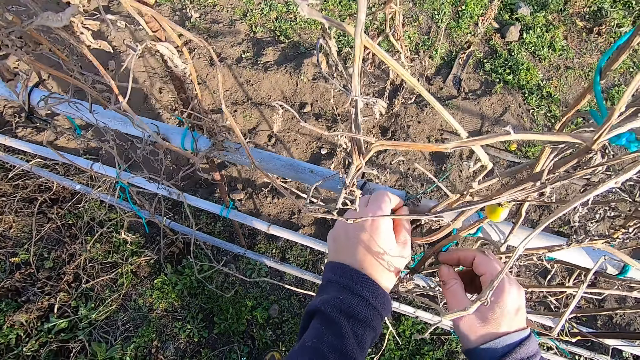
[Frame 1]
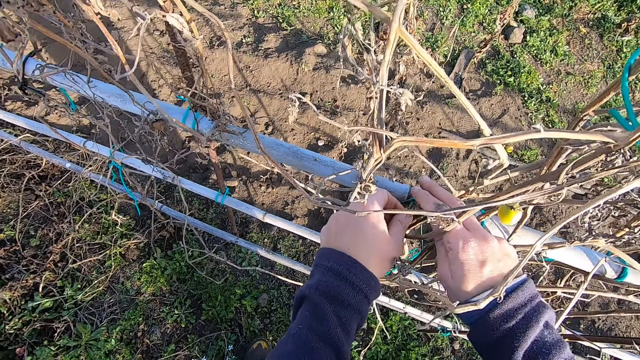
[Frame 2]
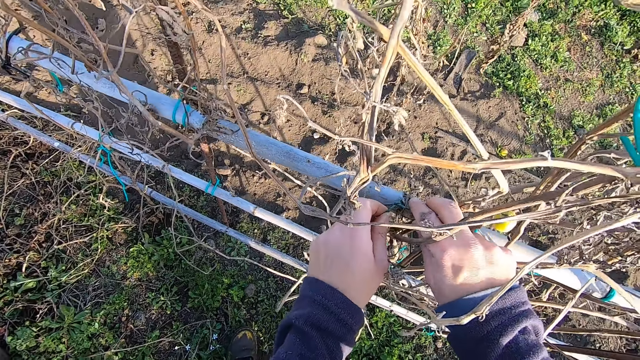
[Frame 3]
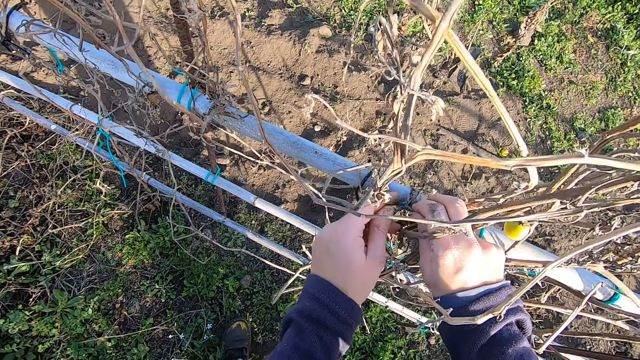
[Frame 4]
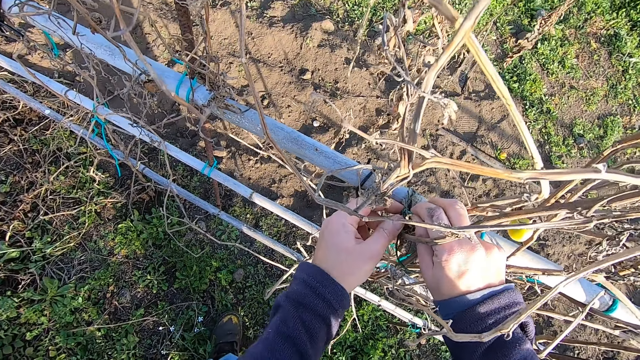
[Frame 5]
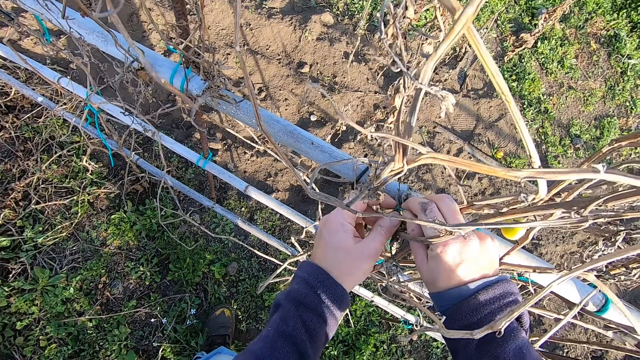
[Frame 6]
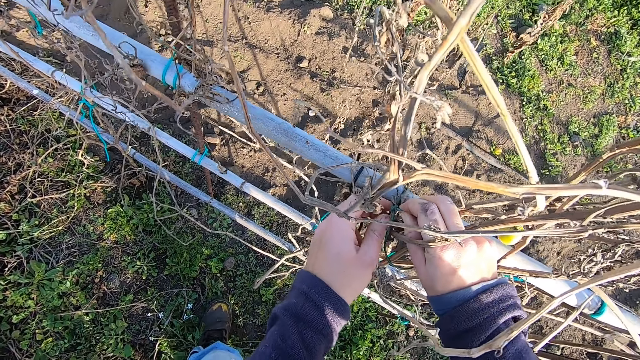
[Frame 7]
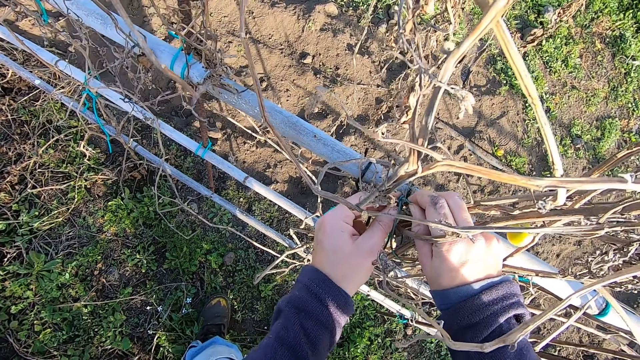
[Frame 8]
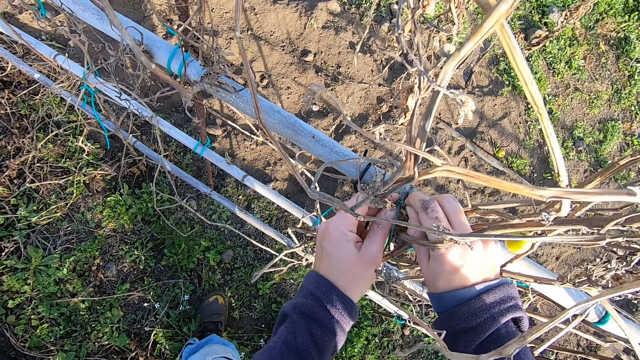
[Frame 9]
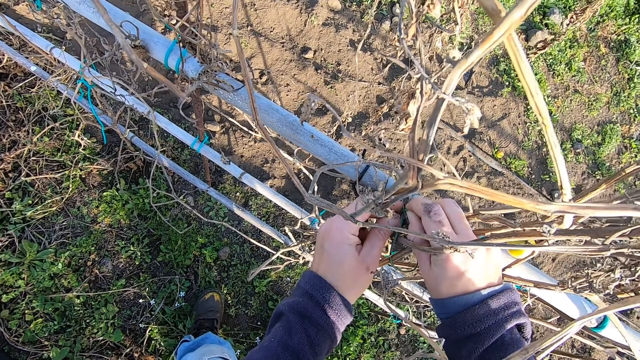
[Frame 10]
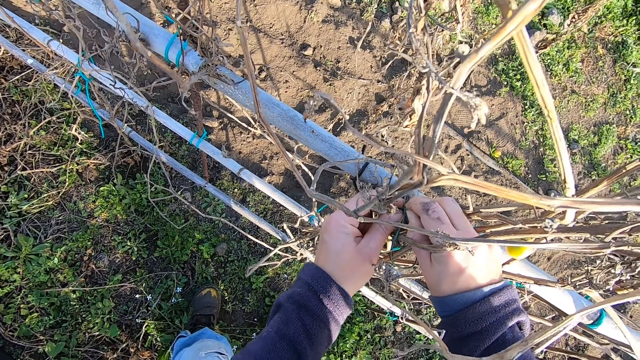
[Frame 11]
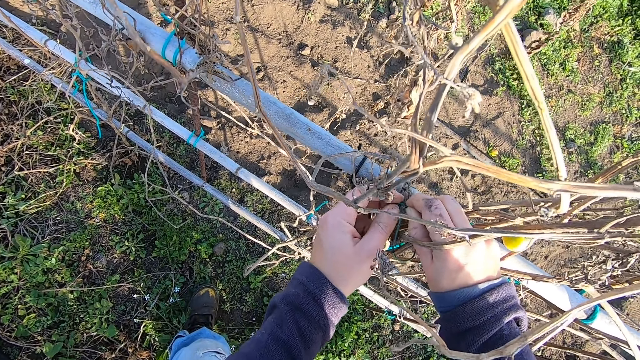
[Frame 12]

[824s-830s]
The camera wearer loosens the rope with both hands.

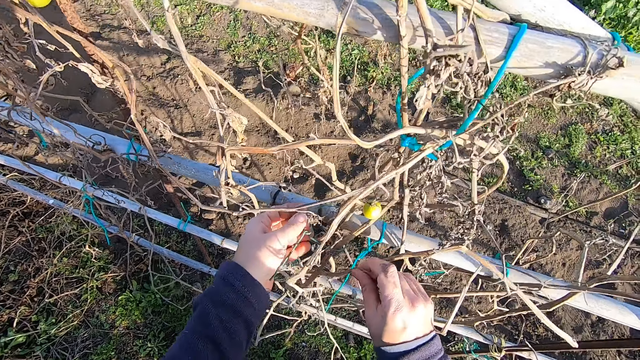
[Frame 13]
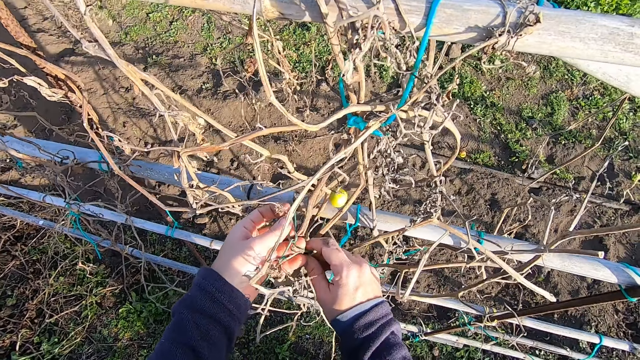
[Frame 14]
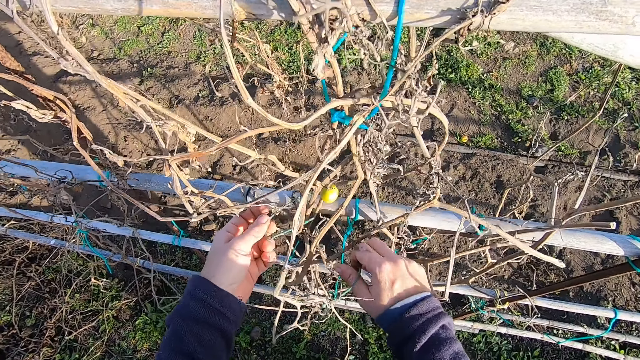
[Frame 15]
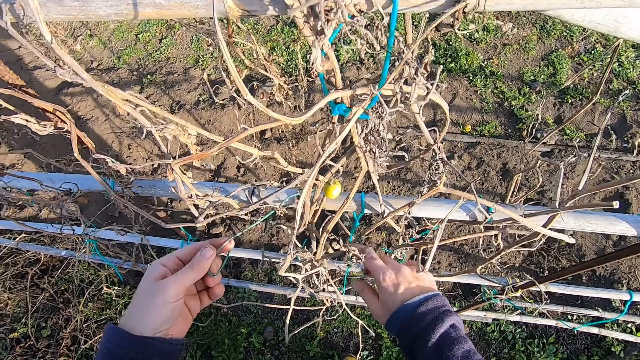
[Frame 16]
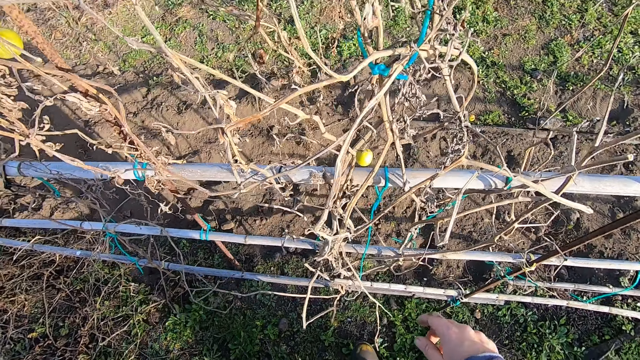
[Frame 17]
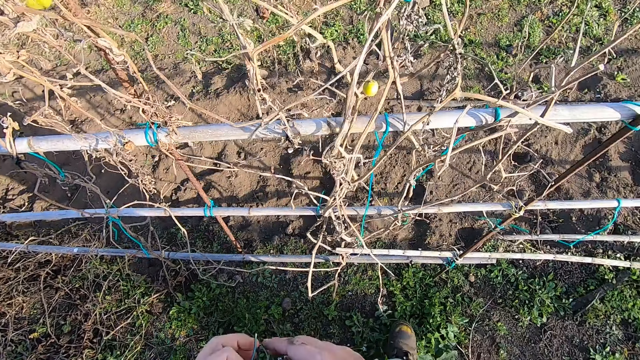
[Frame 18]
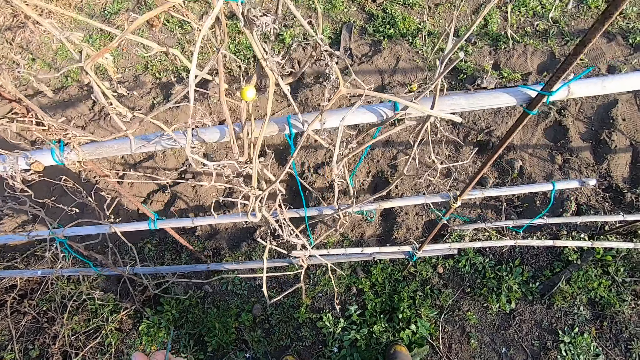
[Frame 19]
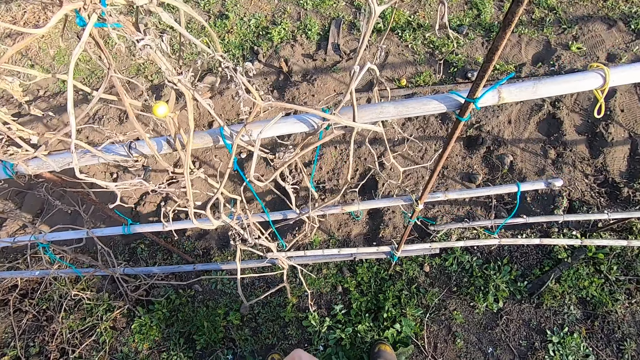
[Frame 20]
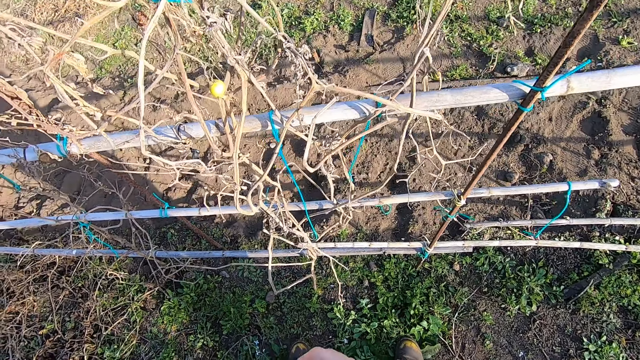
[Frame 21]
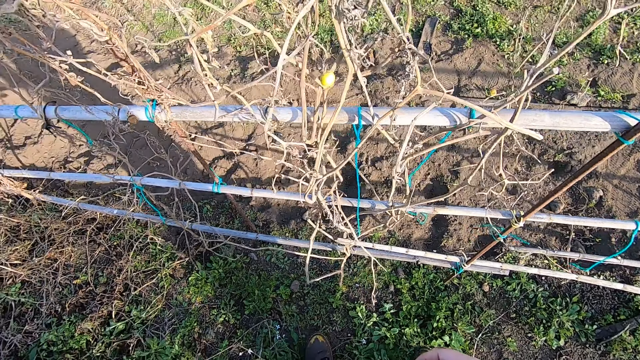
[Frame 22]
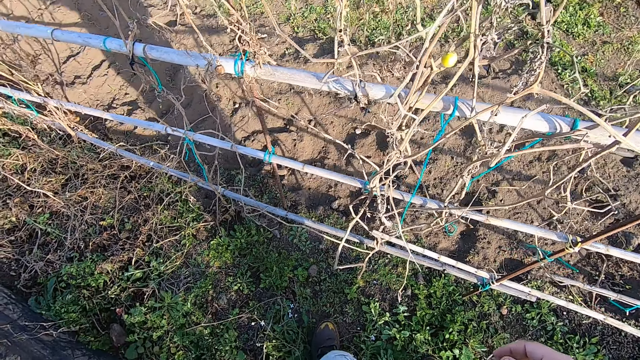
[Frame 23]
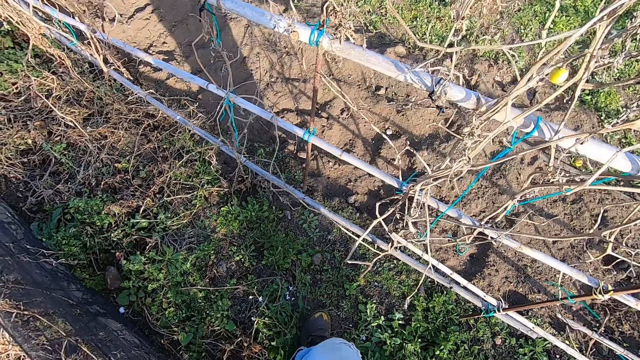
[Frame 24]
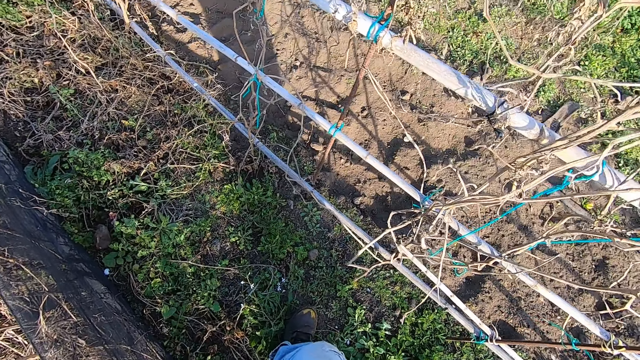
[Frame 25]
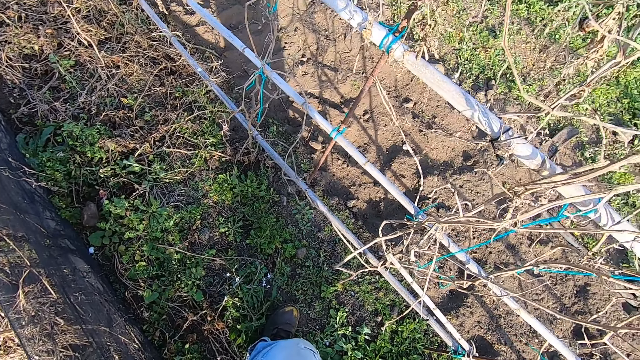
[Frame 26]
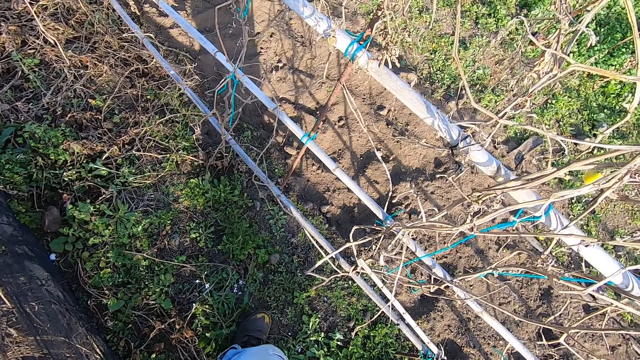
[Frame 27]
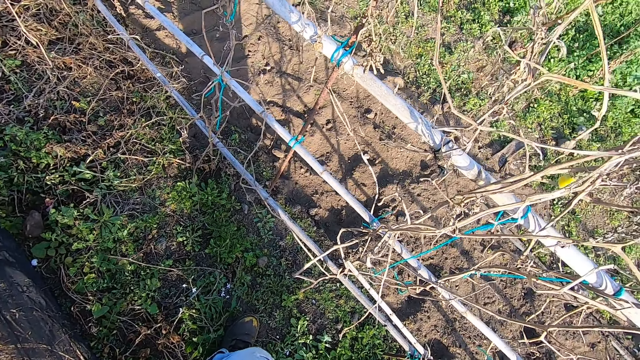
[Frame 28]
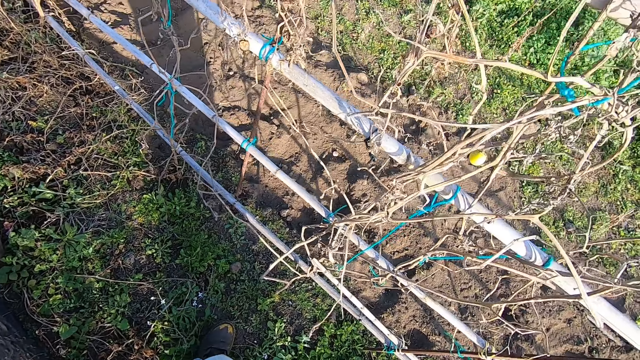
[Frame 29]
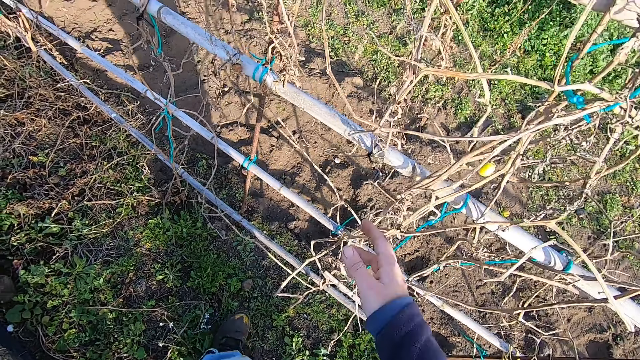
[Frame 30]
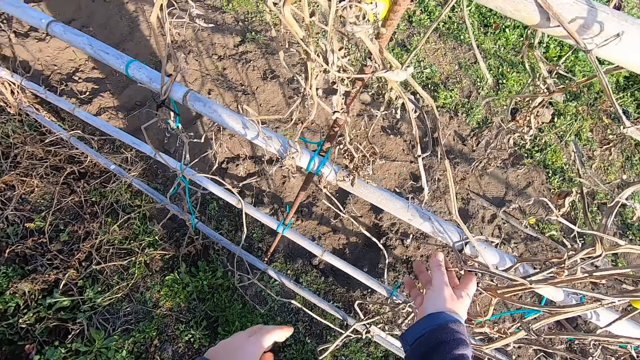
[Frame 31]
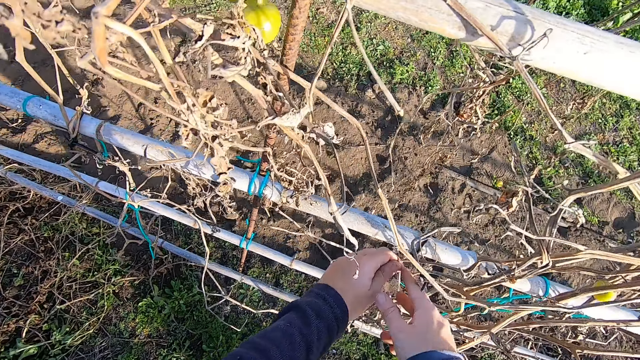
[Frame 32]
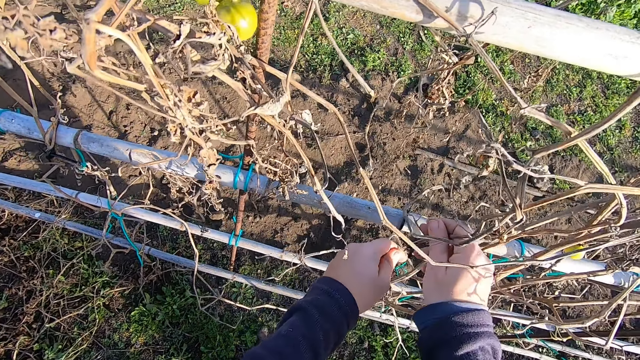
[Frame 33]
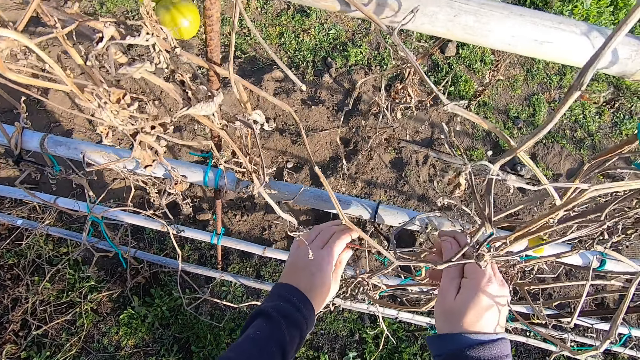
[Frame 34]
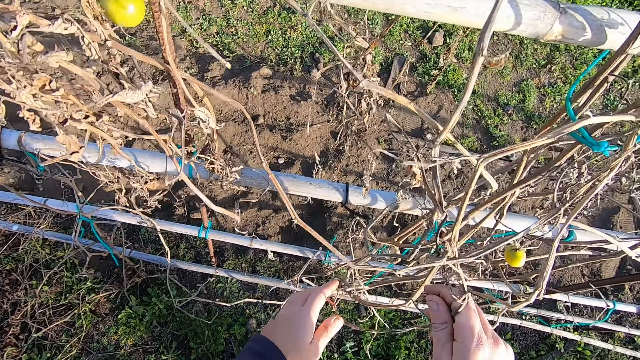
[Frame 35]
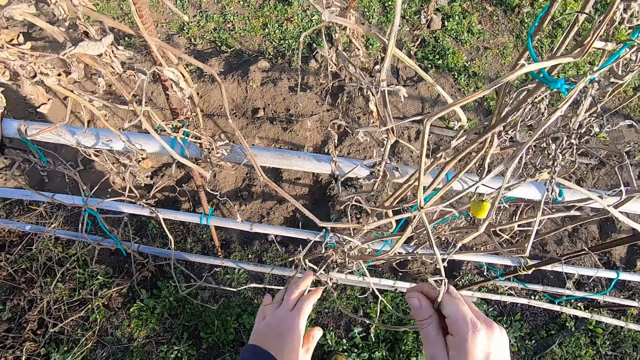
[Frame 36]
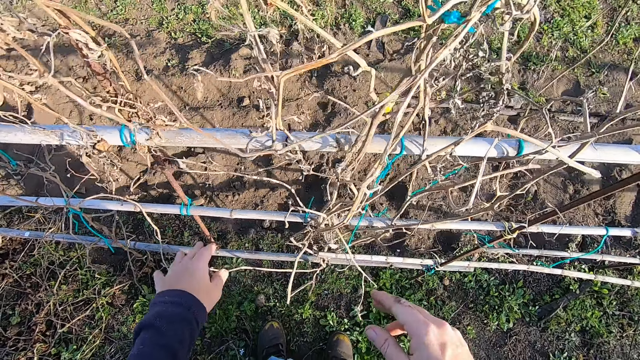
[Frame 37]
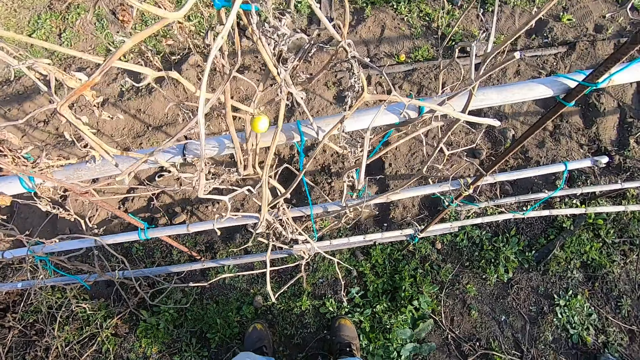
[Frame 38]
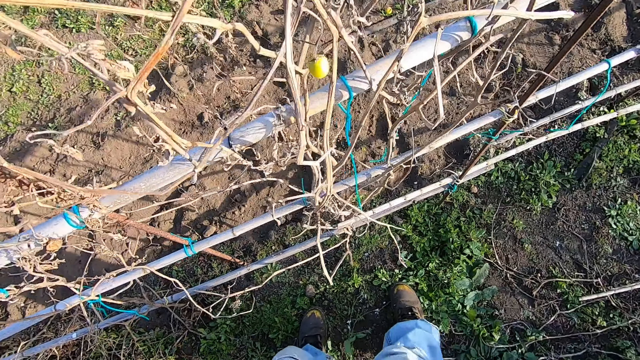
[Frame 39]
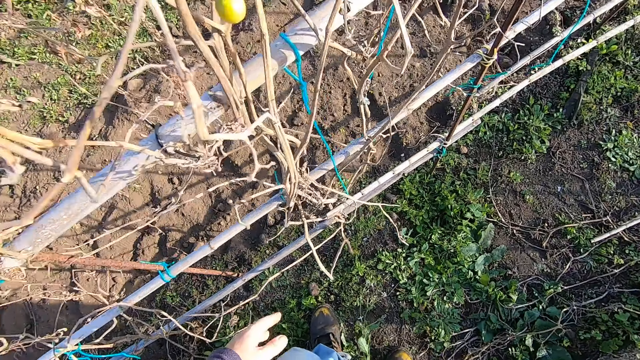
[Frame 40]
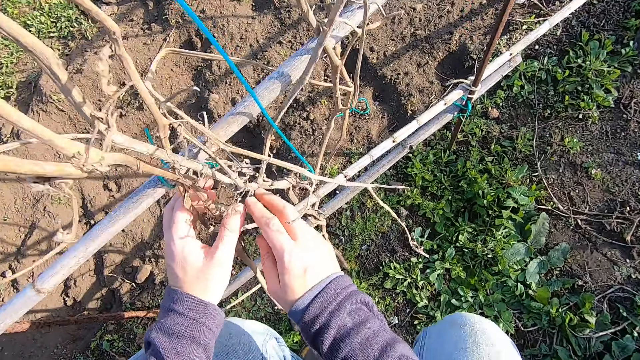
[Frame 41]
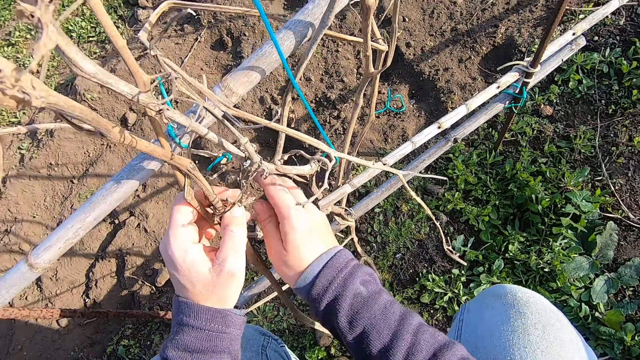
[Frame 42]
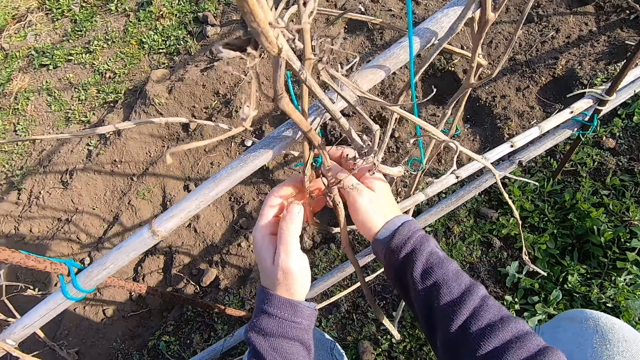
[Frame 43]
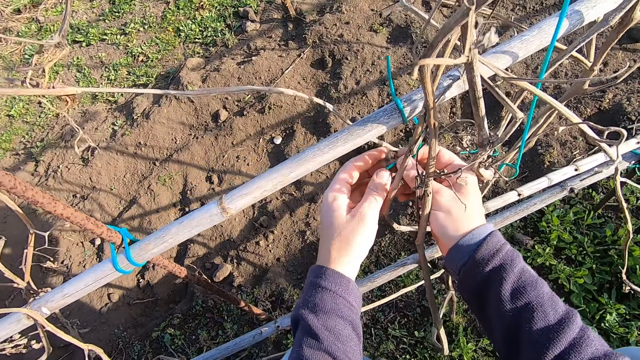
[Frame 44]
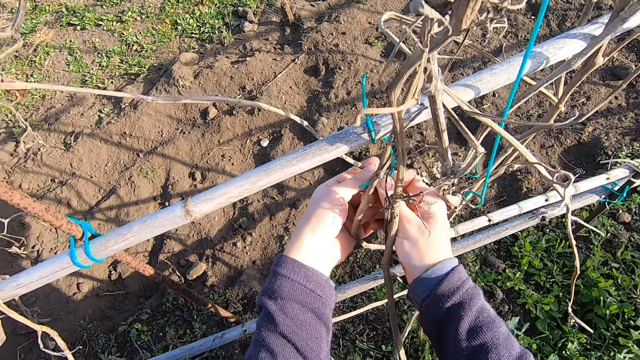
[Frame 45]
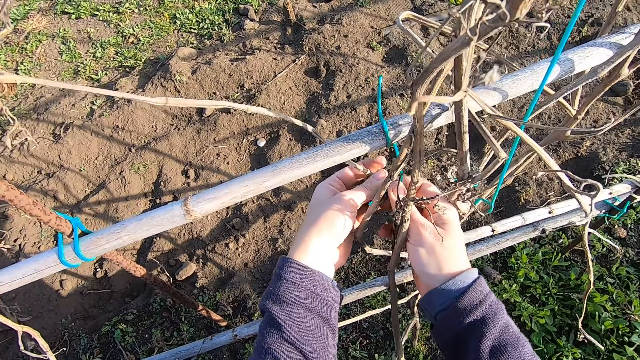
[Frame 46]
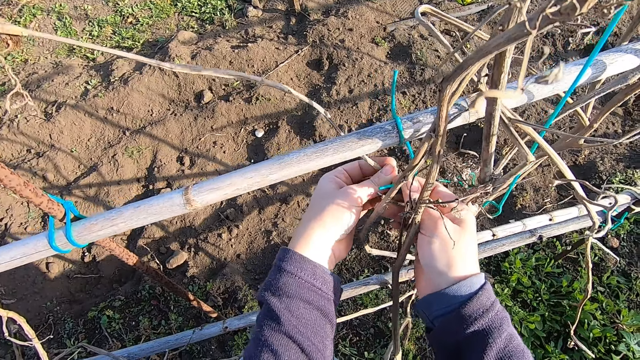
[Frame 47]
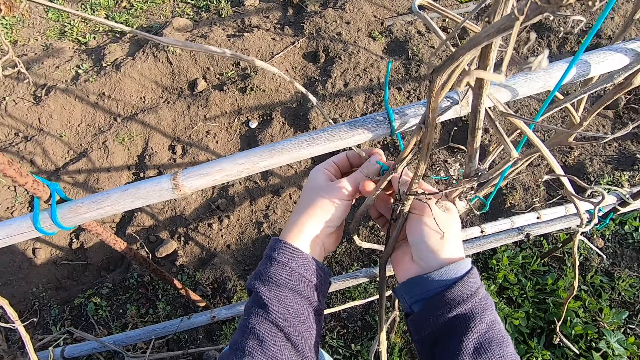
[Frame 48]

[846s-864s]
The camera wearer pulls the rope. They hold the rope. They put the rope into the pocket. They move the shrubs with both hands. They hold the dry branches. They bend beside the bamboo sticks. They loosen the rope from the shrubs with both hands.
